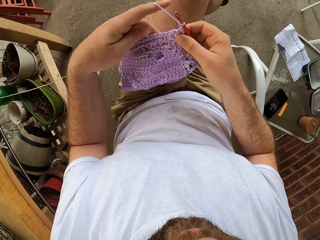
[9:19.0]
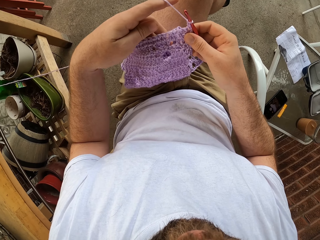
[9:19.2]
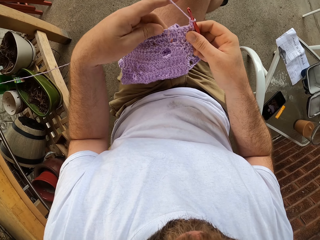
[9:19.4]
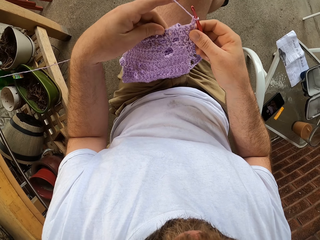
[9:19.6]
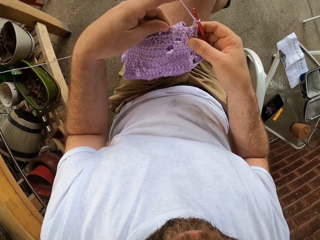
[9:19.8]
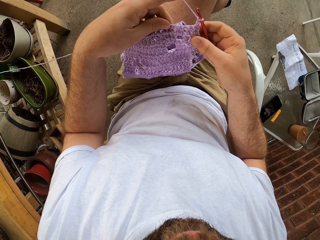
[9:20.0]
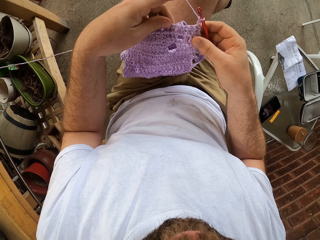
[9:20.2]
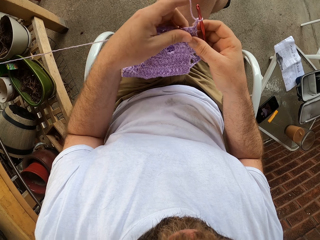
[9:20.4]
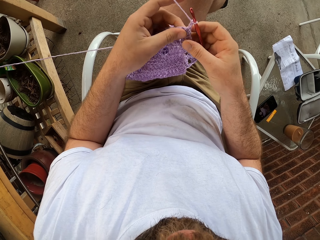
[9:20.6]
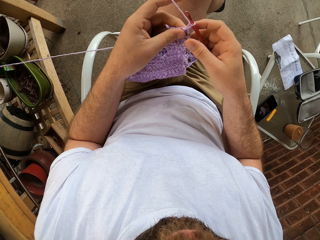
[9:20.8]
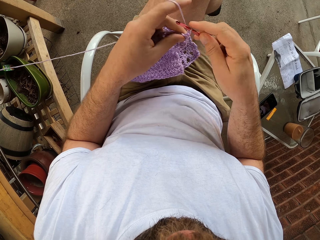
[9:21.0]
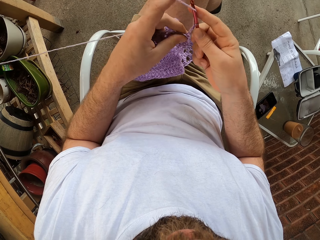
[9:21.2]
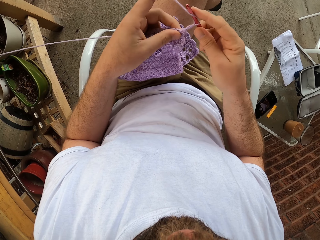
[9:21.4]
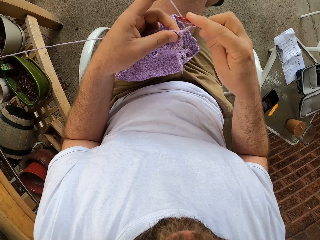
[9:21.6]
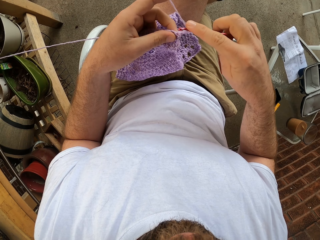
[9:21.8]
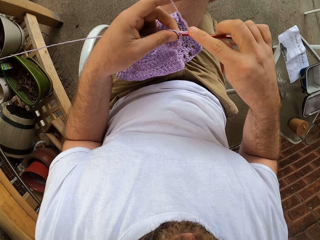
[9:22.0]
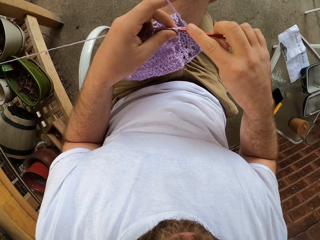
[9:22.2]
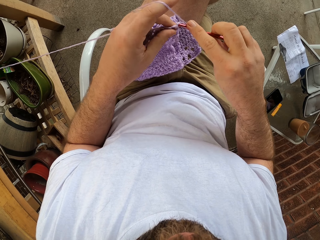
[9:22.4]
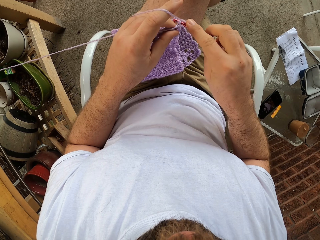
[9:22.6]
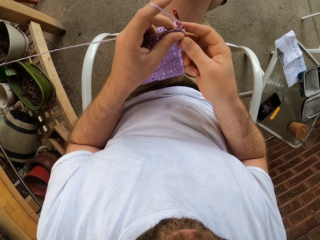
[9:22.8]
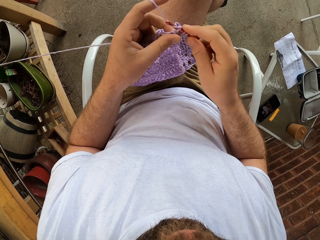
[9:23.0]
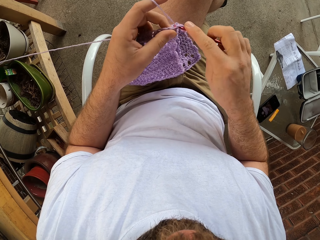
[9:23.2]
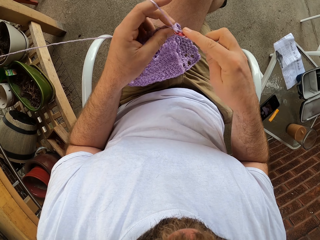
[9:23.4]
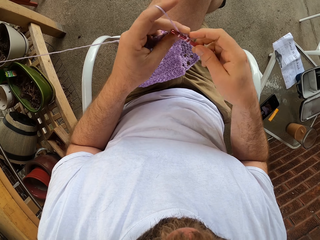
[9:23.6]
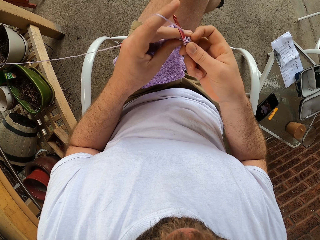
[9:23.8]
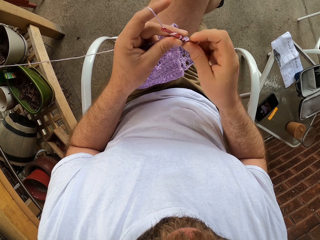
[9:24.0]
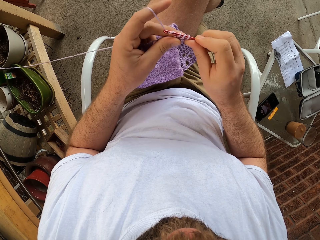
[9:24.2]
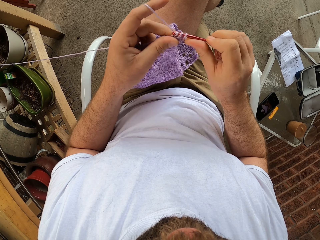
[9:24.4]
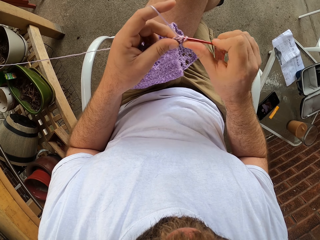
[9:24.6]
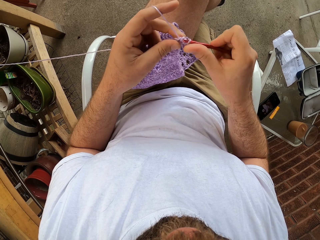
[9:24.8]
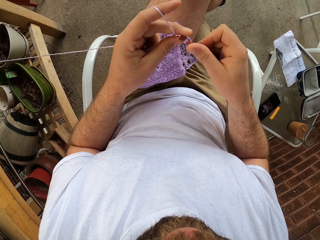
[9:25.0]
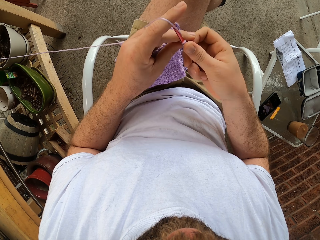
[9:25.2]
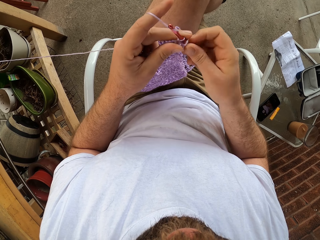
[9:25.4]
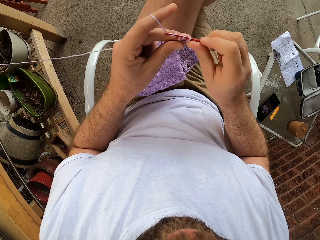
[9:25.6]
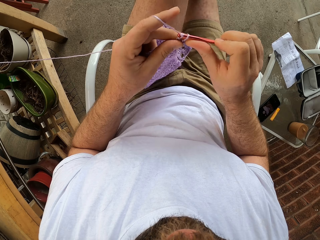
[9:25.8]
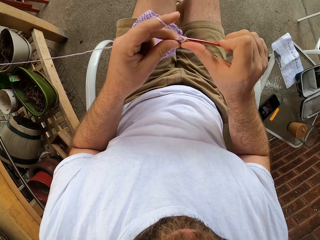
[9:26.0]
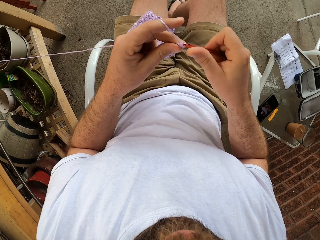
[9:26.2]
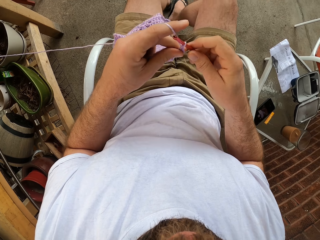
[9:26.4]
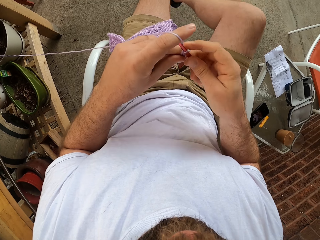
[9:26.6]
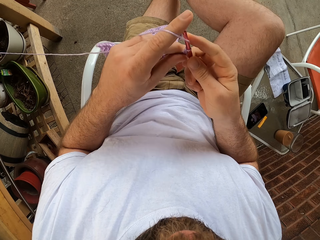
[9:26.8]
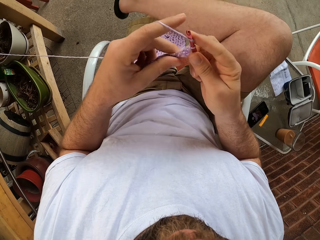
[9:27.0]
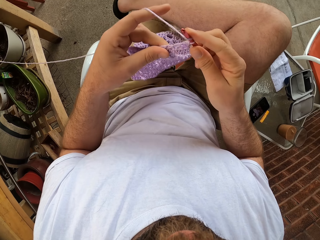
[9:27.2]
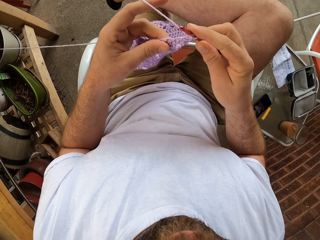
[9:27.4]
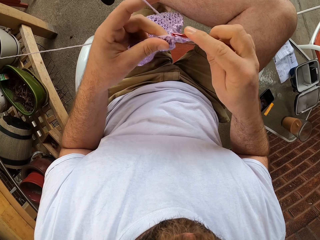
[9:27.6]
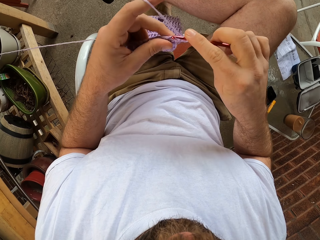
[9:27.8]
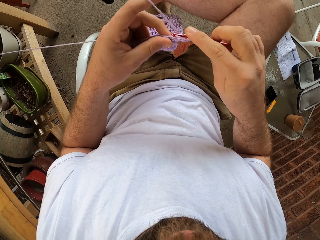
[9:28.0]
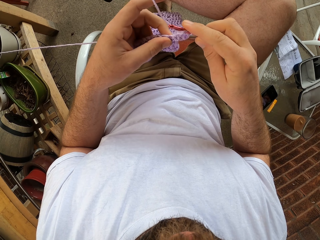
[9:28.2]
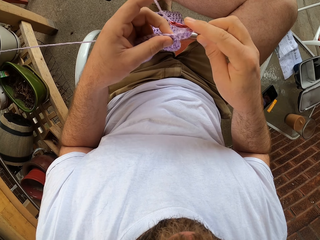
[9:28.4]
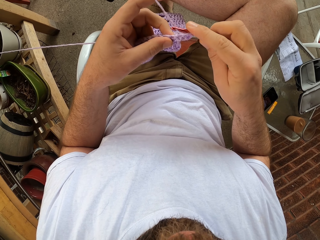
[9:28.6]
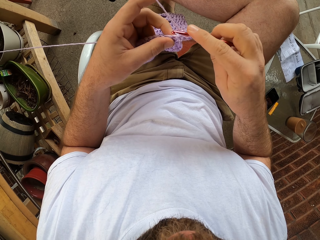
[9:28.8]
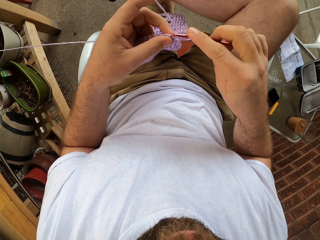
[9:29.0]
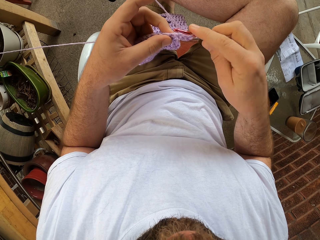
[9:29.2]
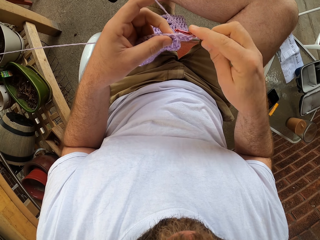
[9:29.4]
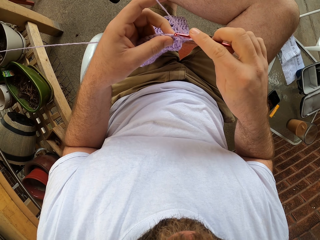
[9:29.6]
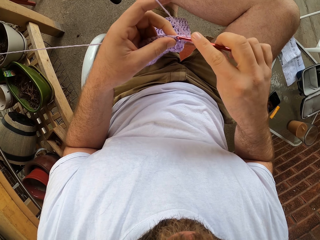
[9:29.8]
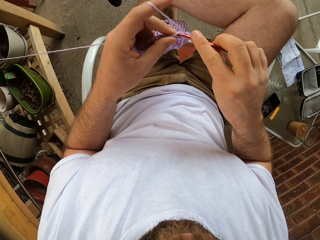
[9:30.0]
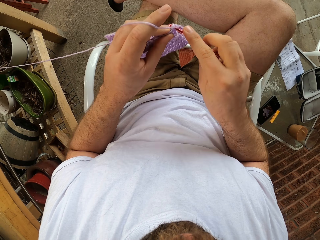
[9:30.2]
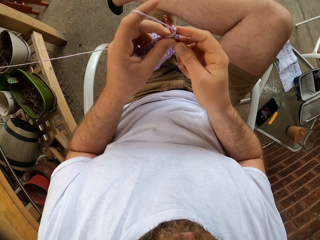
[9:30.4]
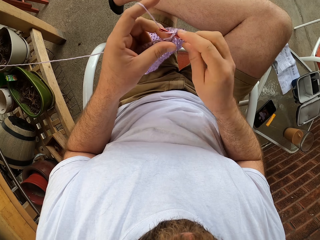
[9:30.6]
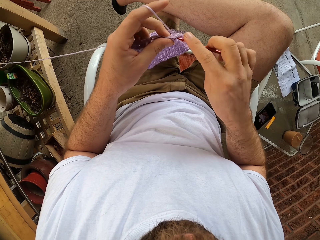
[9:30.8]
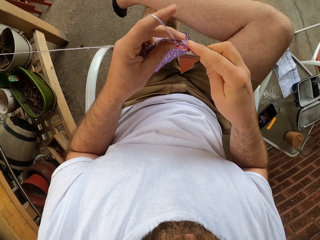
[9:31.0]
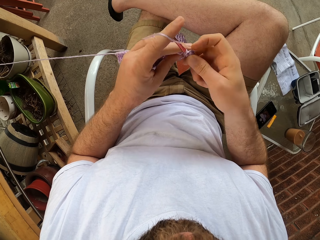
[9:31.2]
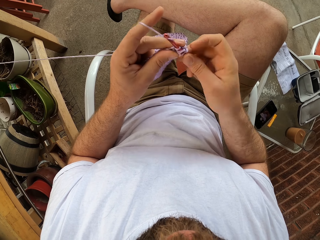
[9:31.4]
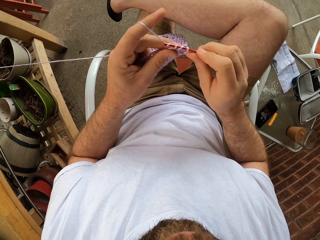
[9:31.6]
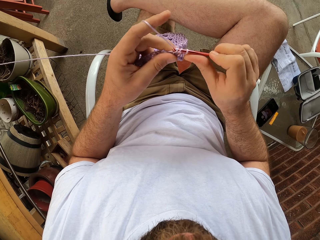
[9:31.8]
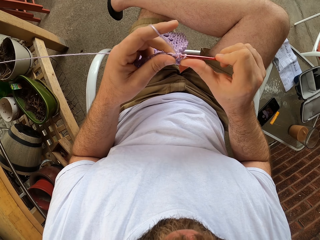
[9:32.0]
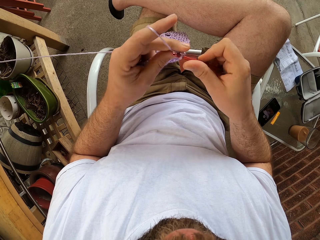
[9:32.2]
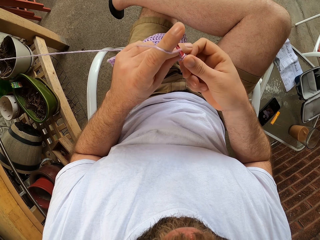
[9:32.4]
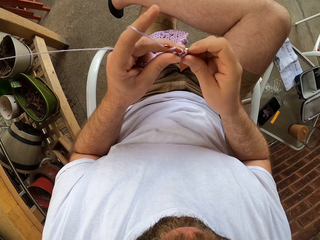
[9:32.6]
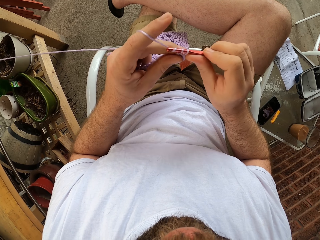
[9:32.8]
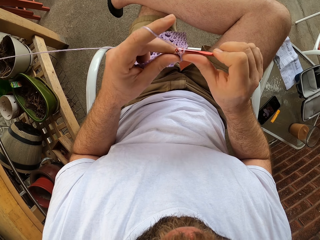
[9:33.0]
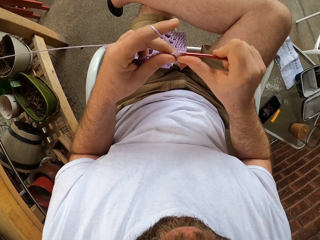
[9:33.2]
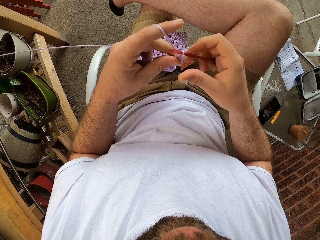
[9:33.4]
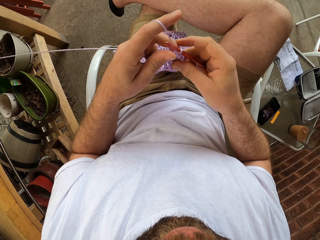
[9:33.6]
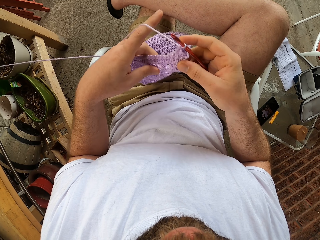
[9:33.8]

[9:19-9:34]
The camera wearer looks at the yarn. He crochets the garment with a crochet hook. He uncrosses his legs. He knits. He crosses his legs. He knits.

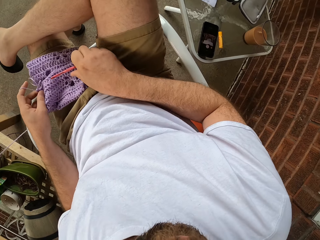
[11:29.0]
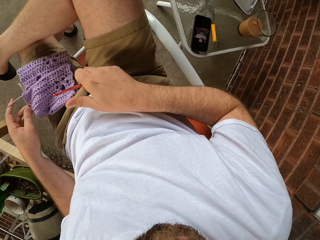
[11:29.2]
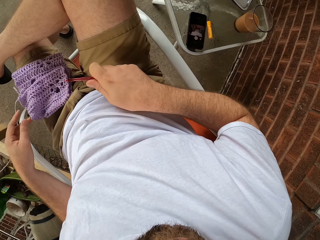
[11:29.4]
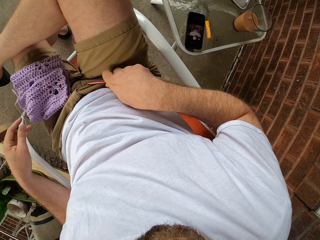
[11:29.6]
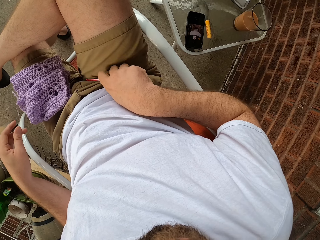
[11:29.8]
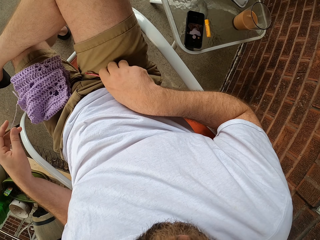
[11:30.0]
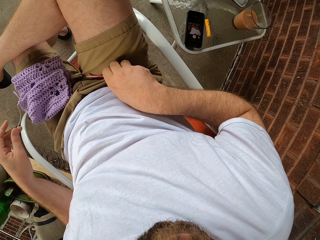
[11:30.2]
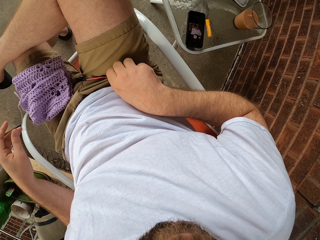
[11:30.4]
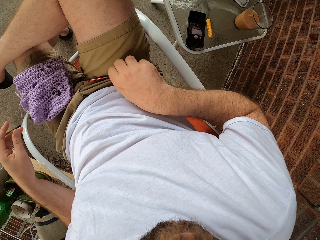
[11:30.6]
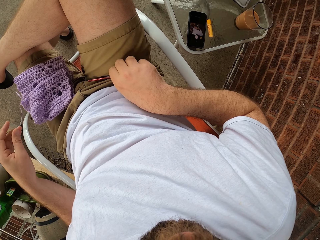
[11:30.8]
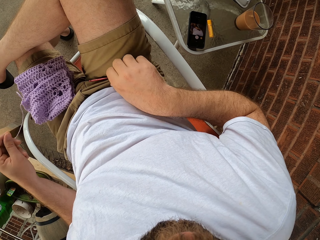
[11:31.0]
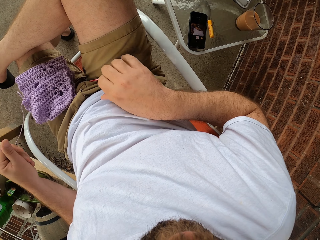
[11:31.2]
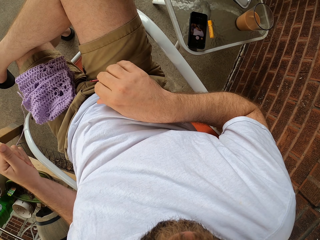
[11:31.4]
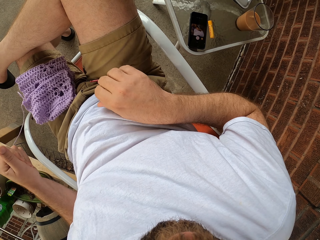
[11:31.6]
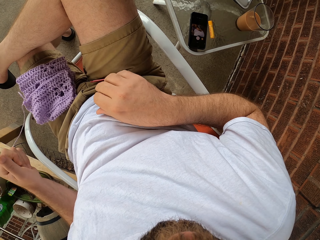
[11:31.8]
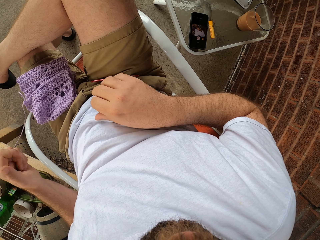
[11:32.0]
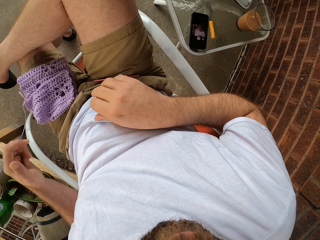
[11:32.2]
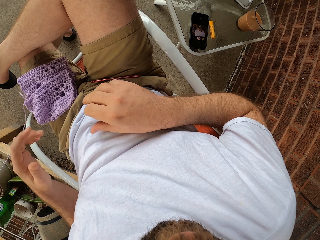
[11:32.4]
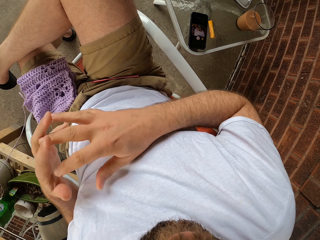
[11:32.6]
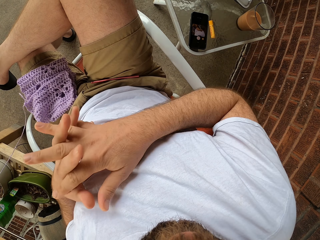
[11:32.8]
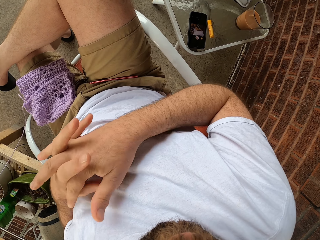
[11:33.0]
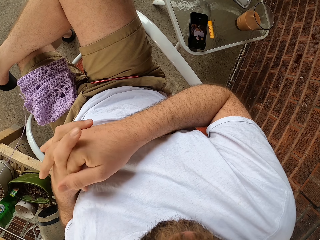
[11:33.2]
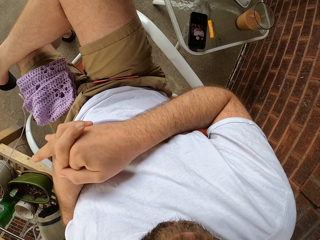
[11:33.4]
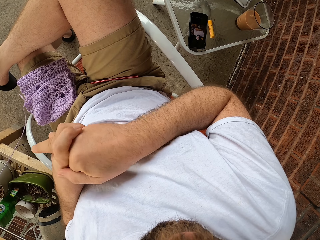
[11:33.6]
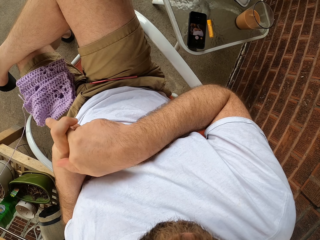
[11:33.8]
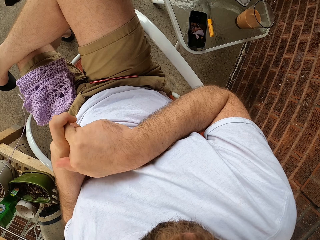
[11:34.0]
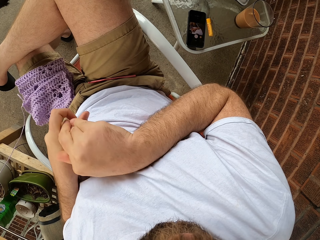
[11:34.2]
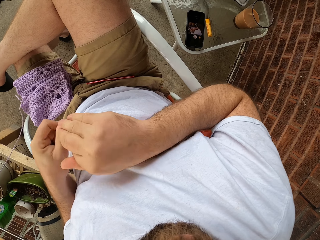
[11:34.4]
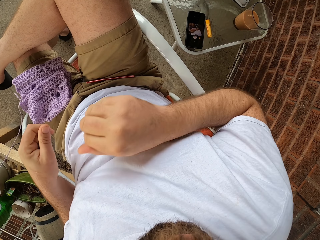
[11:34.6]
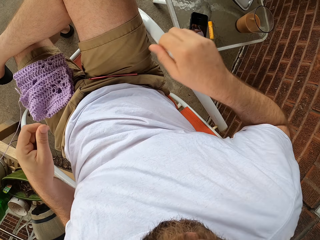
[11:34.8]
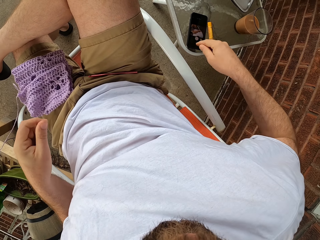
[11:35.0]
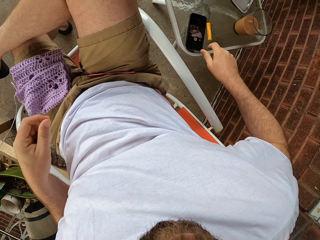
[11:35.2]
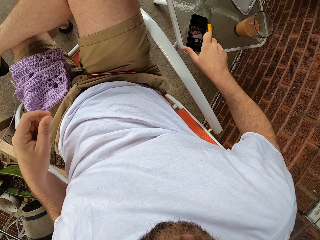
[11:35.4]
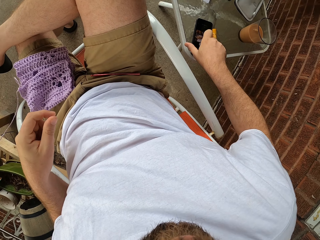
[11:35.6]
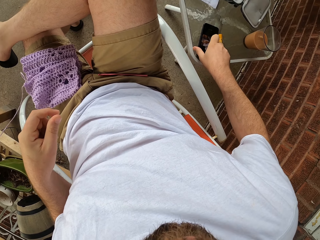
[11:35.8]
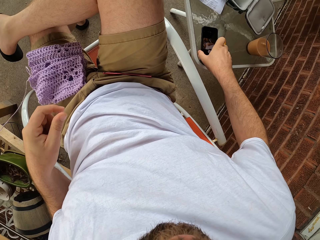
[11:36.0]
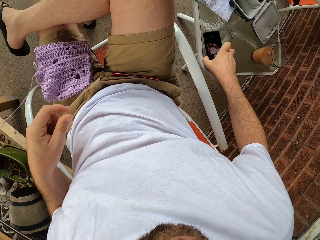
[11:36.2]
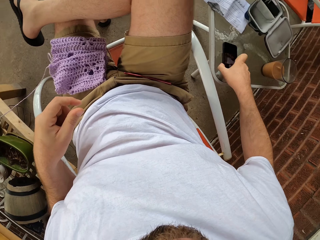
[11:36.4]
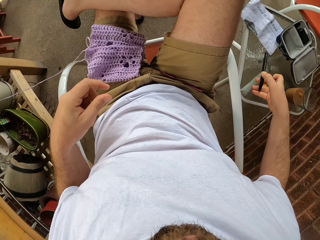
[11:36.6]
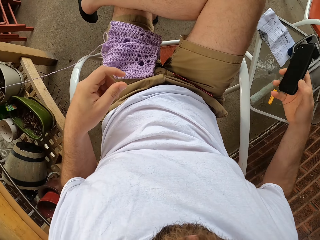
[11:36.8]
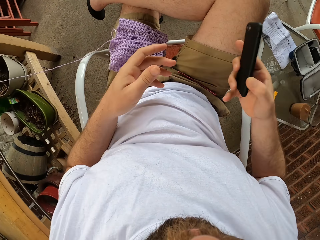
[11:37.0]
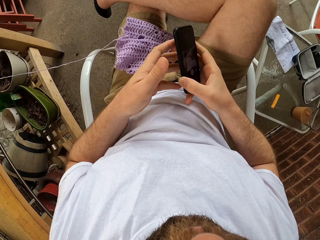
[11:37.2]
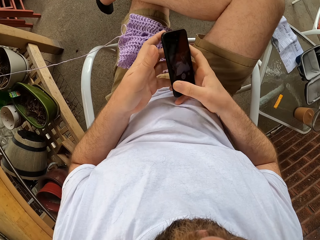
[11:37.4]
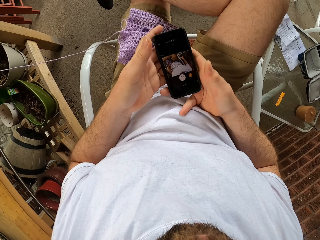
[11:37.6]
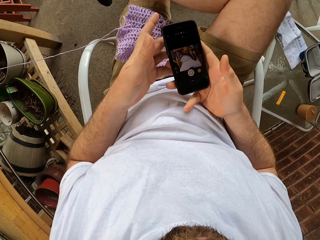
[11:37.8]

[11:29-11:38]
The camera wearer puts the garment on the lap. He places the knitting pin or crochet hook on his right lap. He looks around. He squeezes his palms together. He picks up a phone from a table with his right hand. He touches the phone with his left hand.
